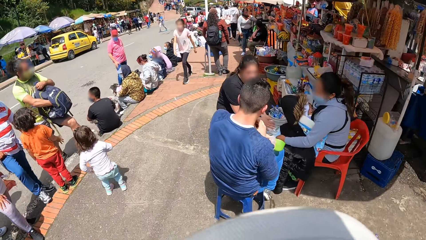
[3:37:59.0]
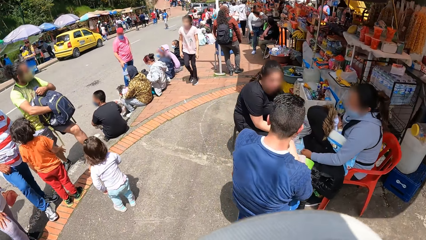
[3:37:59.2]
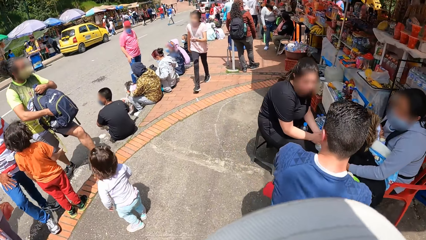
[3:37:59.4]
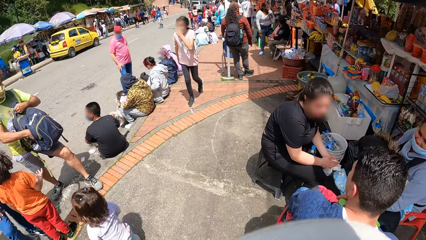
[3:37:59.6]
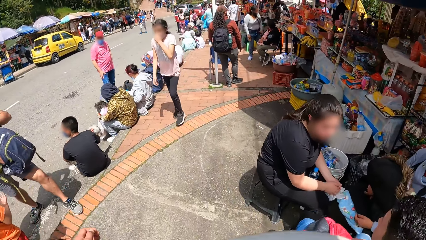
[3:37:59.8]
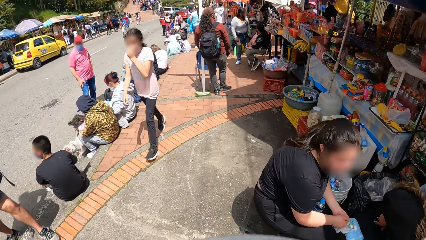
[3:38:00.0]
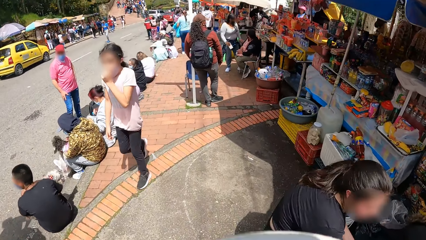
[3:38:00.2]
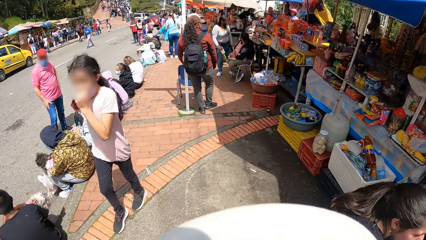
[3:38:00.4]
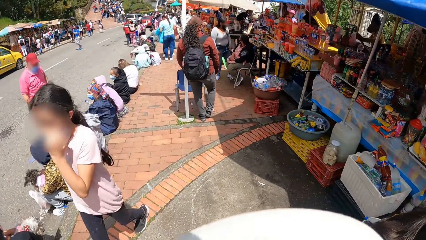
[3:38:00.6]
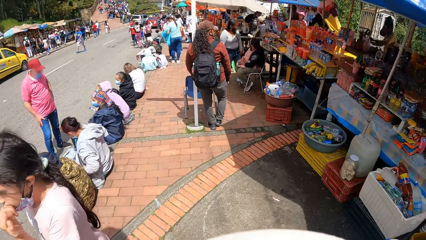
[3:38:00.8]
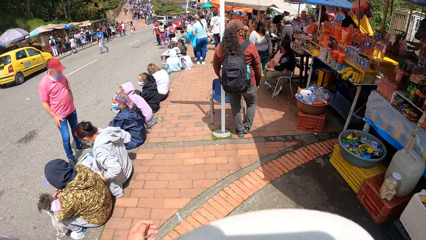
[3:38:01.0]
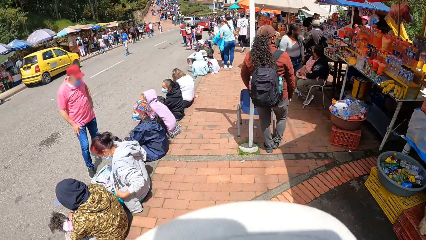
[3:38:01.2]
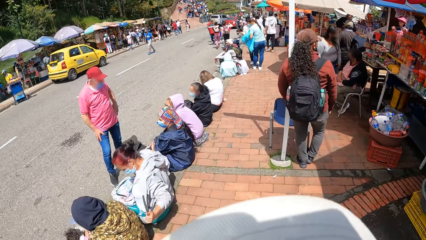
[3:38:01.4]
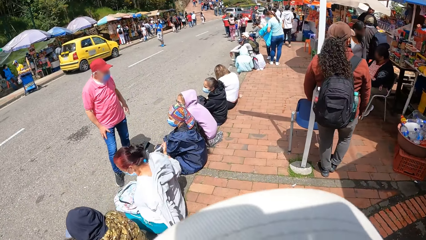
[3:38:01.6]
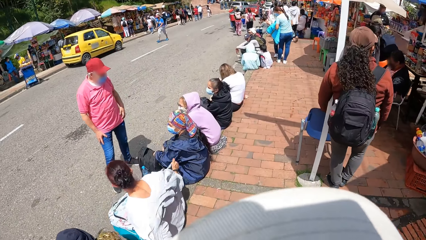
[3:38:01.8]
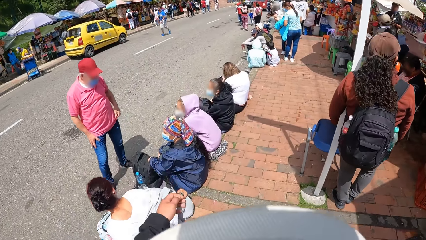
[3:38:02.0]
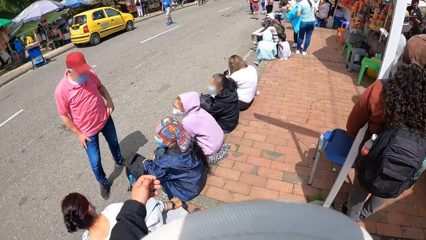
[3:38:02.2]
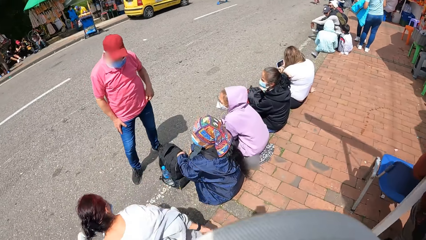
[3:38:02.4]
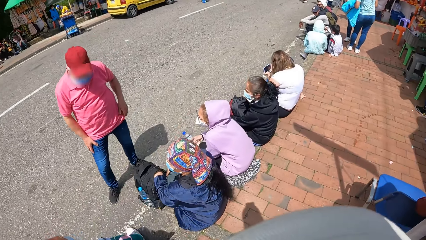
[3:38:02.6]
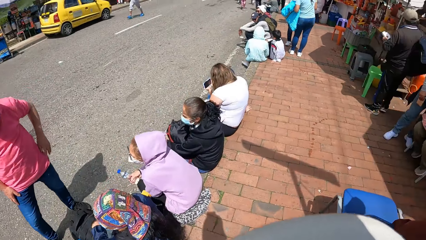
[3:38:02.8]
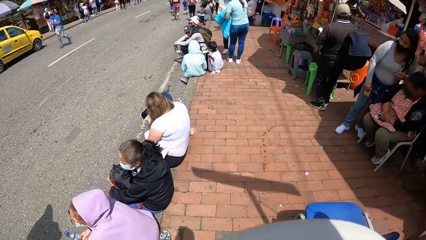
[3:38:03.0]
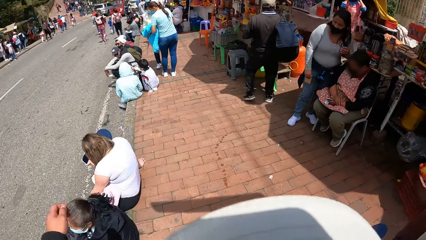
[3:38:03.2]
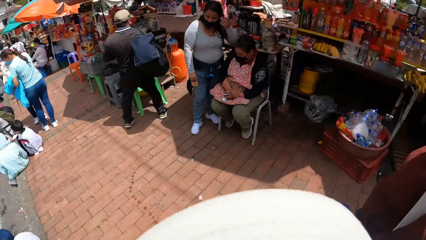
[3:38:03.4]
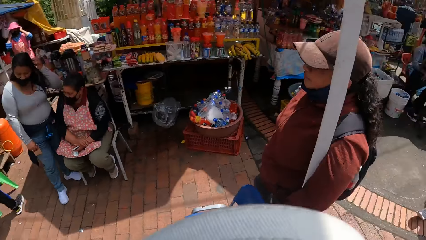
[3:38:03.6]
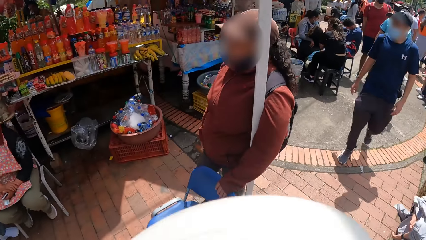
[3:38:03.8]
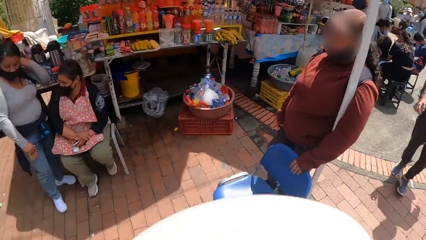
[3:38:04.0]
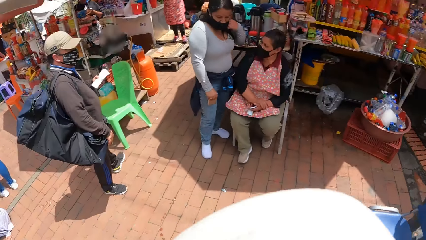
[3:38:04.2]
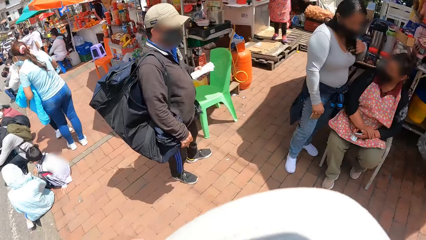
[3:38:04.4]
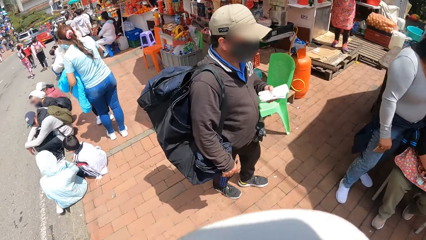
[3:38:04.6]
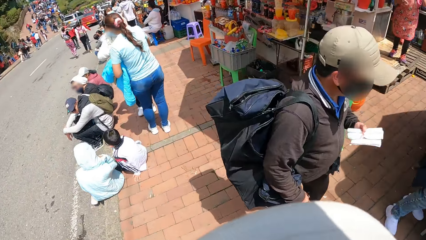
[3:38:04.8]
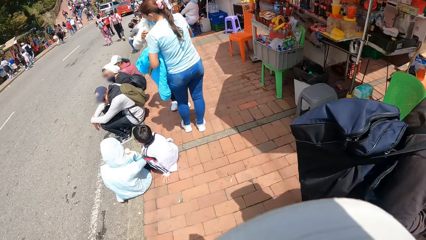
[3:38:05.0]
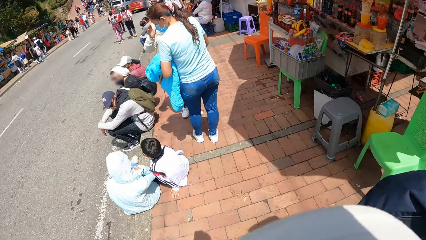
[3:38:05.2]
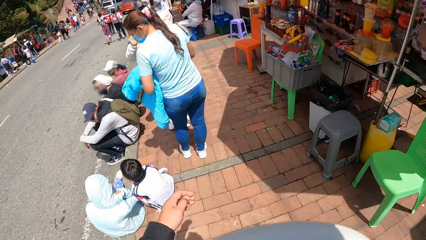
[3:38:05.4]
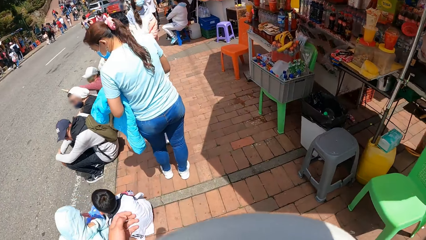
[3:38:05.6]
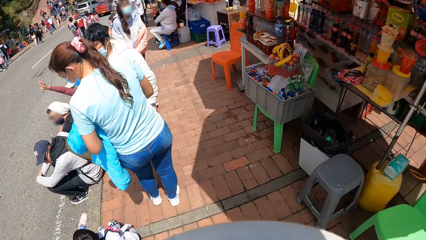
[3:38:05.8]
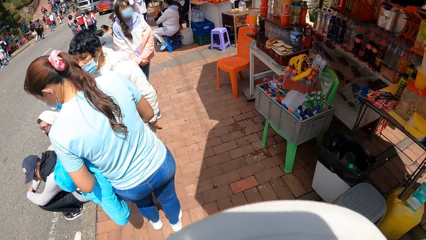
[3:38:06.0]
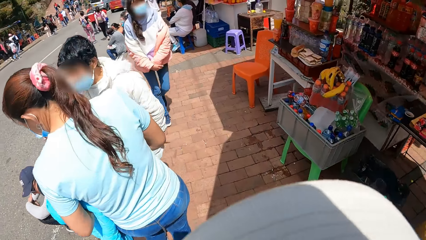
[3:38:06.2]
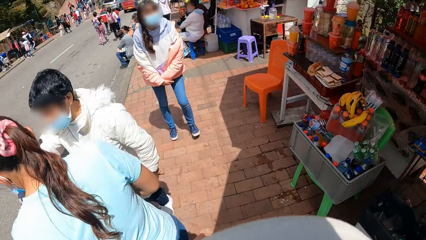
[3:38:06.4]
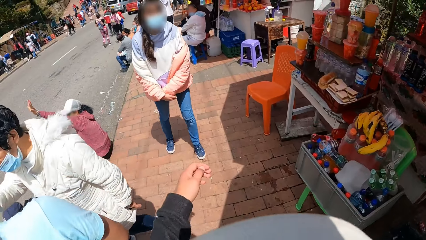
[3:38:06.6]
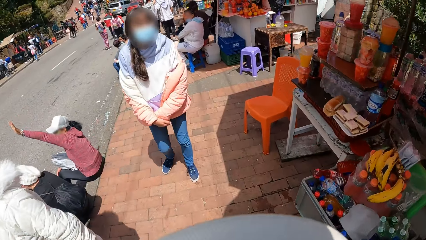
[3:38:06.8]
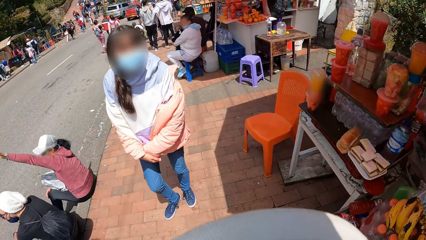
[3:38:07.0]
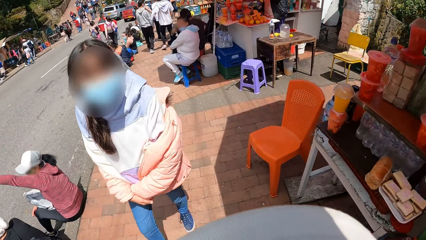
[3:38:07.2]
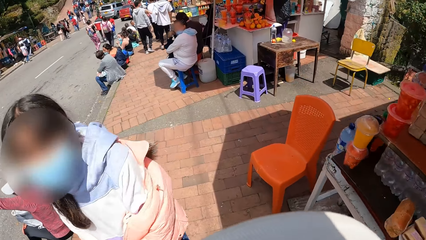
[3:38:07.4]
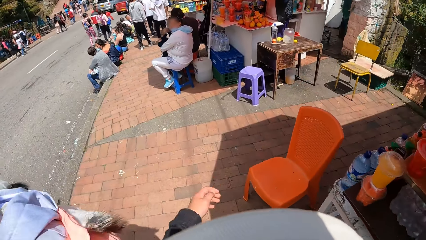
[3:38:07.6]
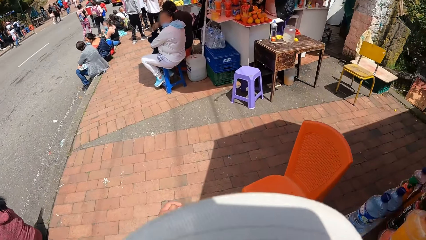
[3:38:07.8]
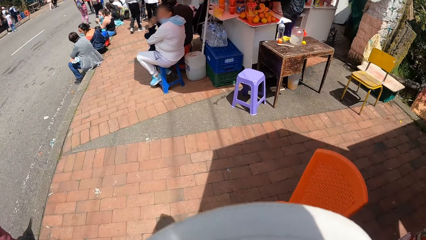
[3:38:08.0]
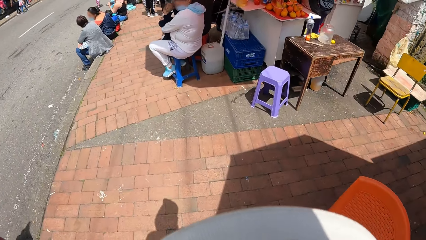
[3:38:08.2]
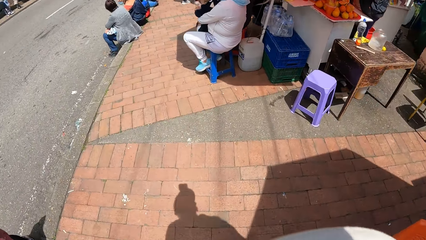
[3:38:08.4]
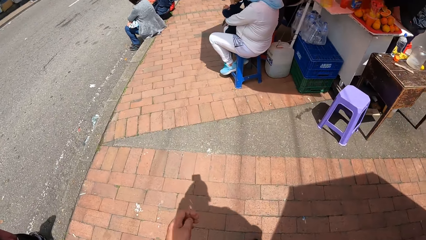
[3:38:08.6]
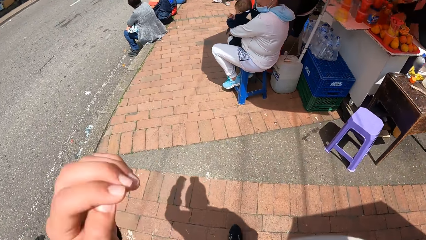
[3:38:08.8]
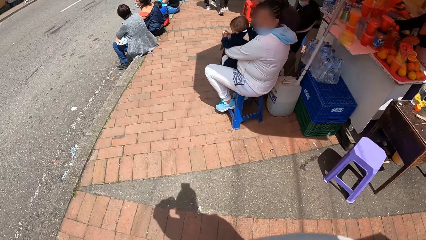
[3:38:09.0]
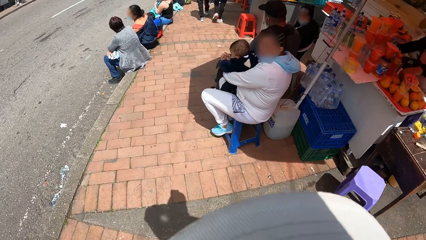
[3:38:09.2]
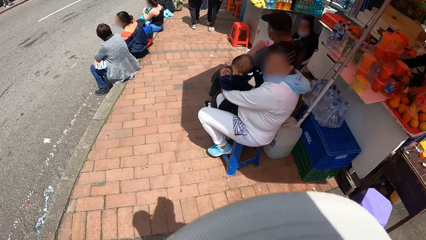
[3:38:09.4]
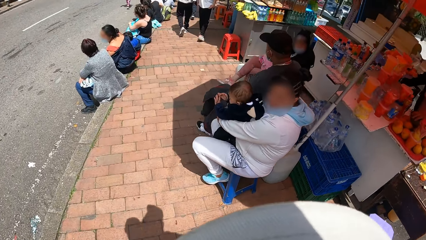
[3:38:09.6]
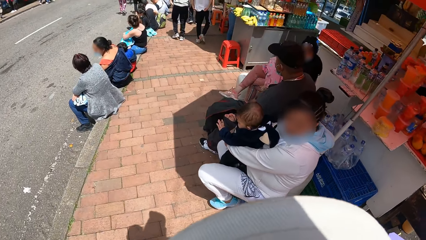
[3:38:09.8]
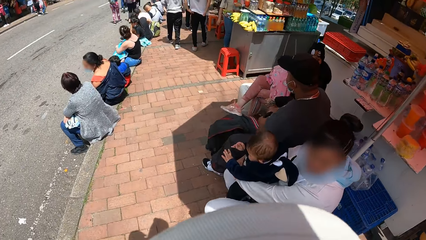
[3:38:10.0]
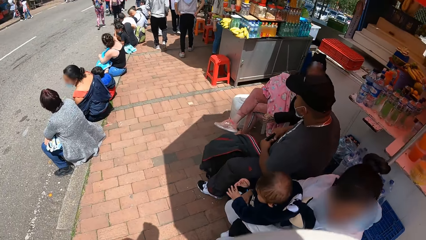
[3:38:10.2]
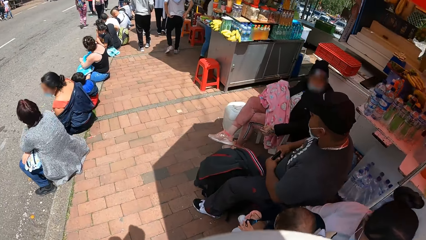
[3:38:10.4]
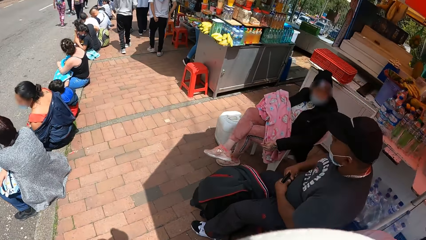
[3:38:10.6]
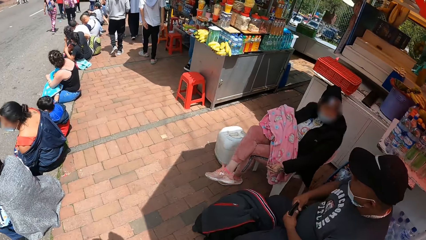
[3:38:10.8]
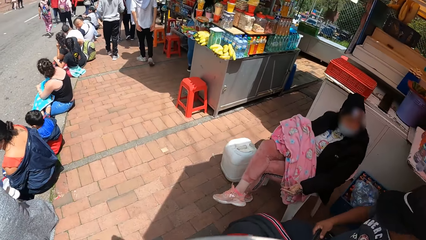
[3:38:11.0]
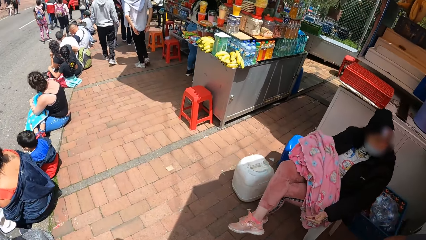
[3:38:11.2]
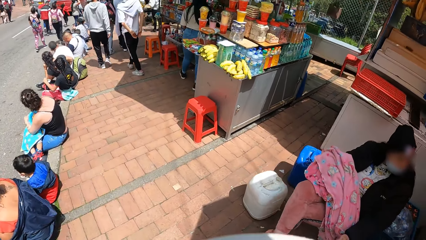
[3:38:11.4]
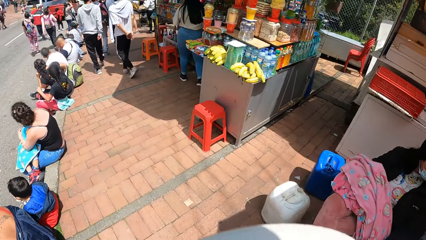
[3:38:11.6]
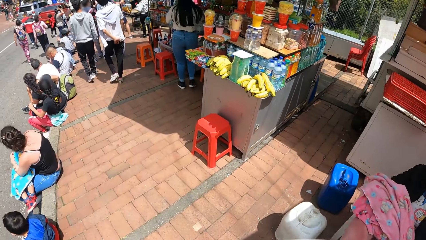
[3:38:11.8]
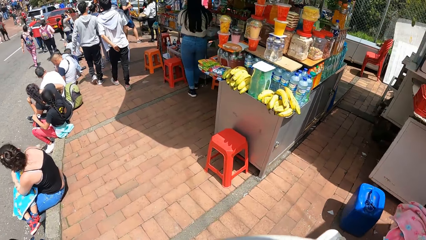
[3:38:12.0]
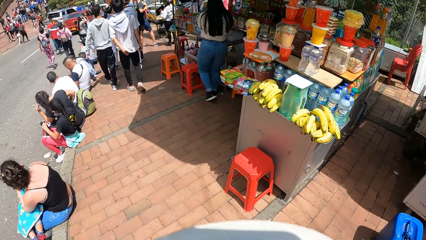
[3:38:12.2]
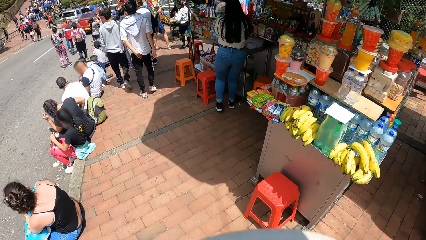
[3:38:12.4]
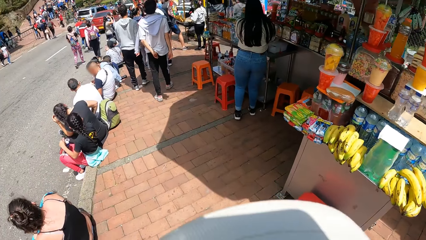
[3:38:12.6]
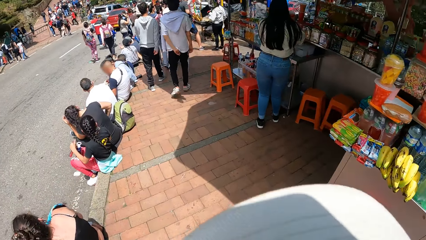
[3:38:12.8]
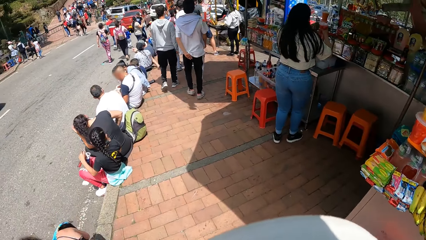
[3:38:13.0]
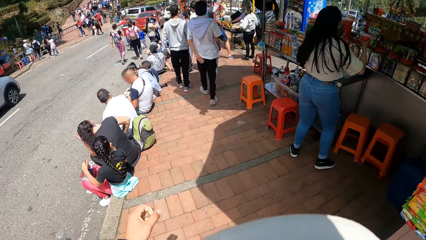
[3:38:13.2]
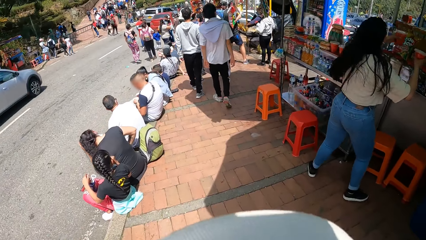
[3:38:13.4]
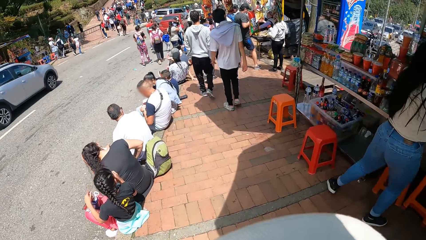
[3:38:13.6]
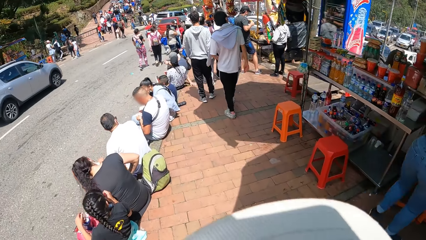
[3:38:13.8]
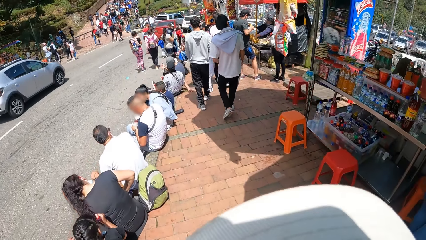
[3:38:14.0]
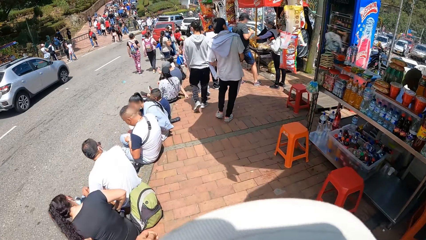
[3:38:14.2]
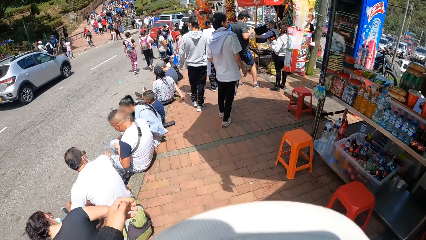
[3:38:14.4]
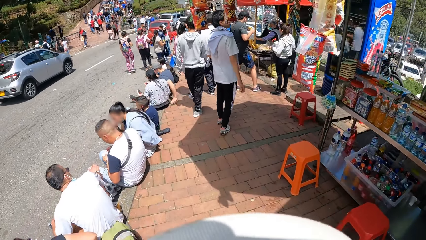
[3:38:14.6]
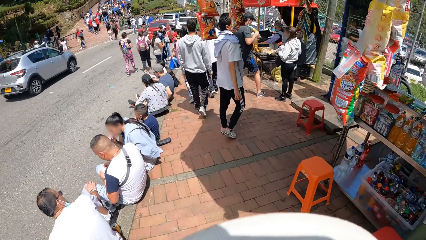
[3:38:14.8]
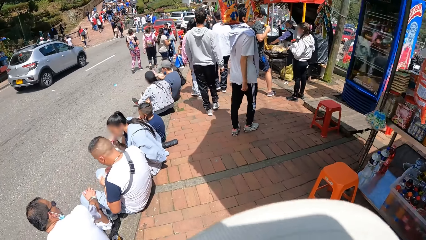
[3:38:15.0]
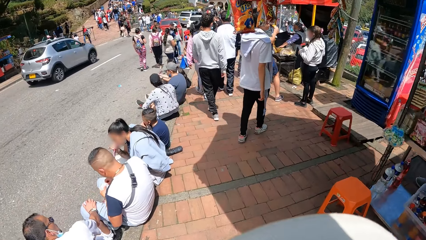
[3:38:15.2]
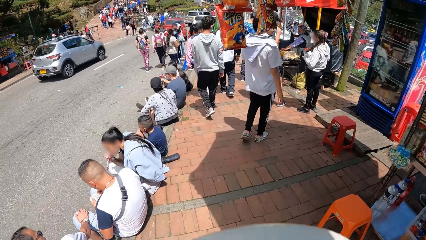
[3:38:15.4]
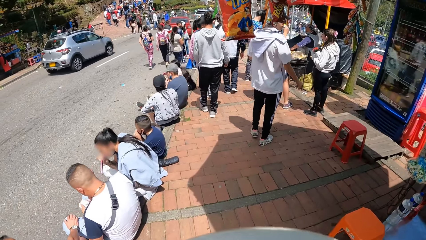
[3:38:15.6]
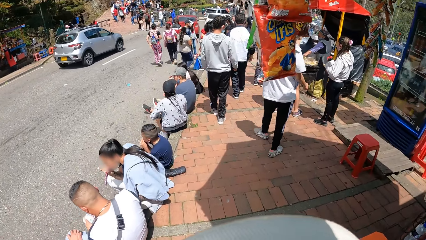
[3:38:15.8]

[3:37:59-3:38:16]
The camera wearer walks.
